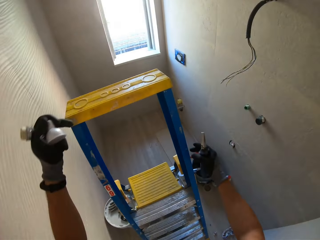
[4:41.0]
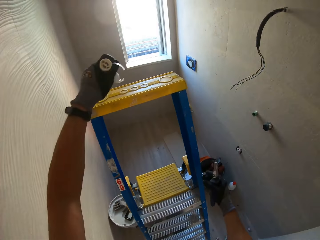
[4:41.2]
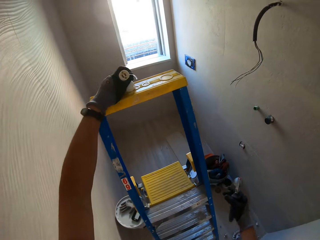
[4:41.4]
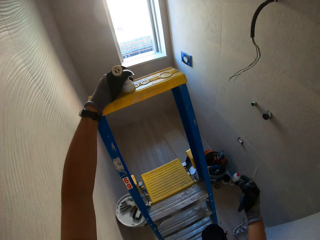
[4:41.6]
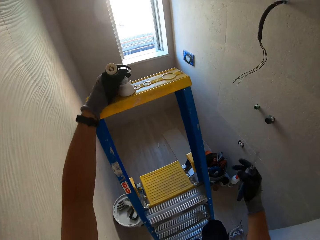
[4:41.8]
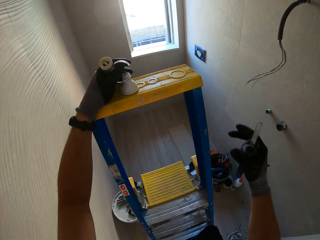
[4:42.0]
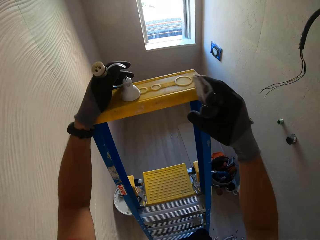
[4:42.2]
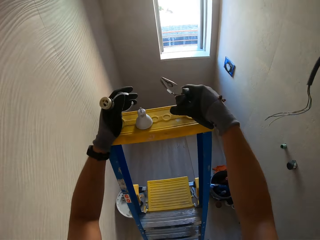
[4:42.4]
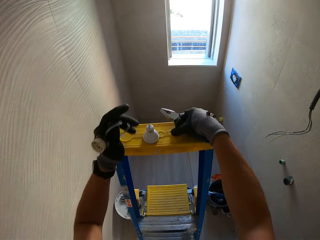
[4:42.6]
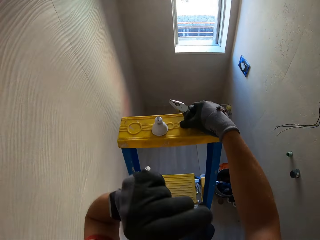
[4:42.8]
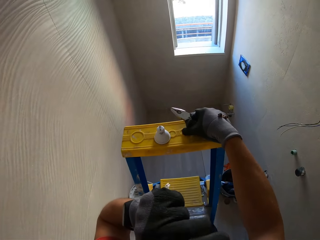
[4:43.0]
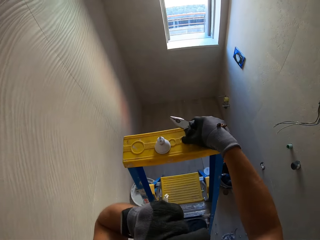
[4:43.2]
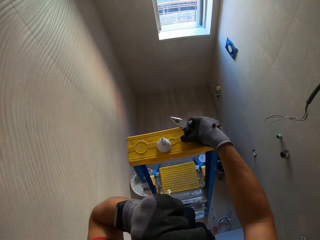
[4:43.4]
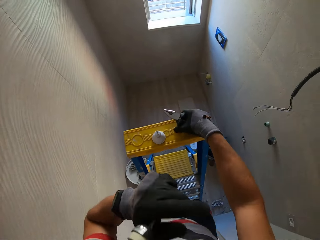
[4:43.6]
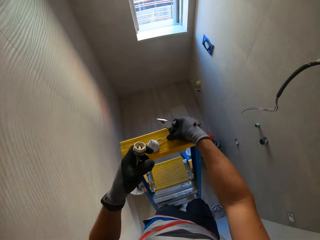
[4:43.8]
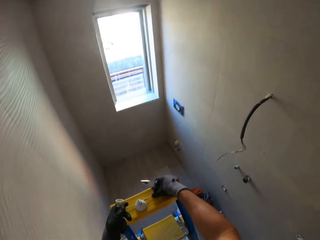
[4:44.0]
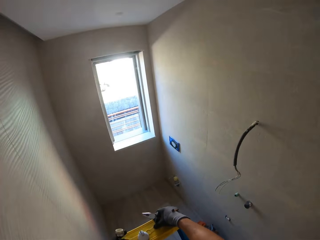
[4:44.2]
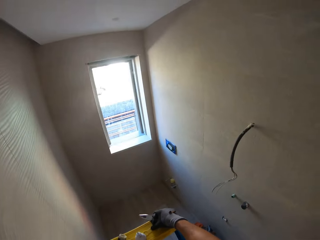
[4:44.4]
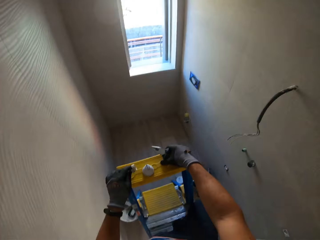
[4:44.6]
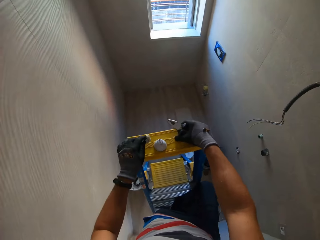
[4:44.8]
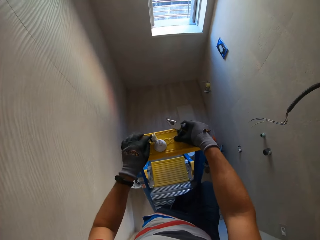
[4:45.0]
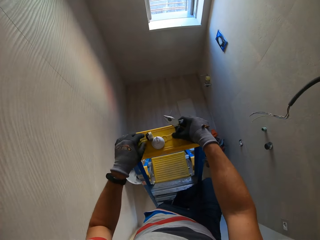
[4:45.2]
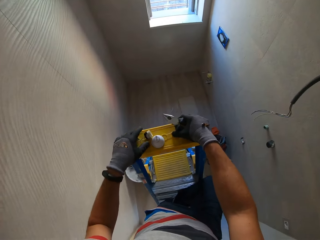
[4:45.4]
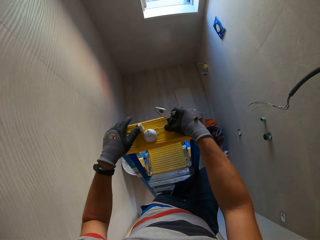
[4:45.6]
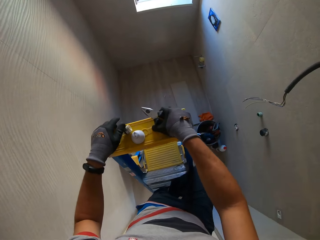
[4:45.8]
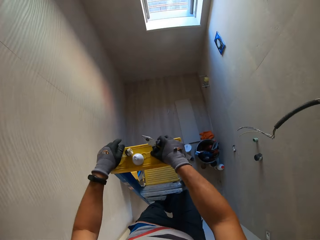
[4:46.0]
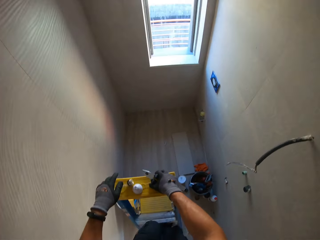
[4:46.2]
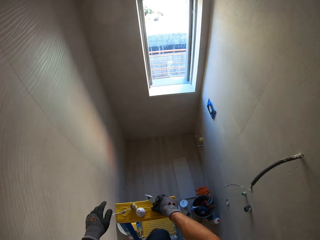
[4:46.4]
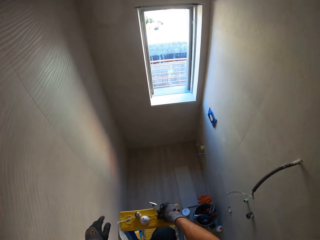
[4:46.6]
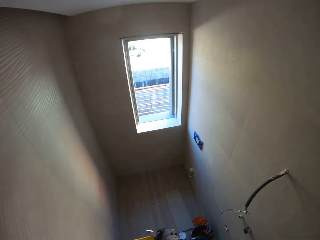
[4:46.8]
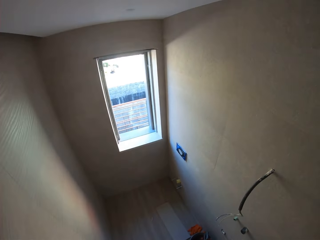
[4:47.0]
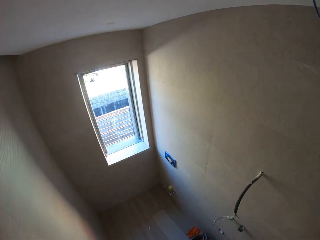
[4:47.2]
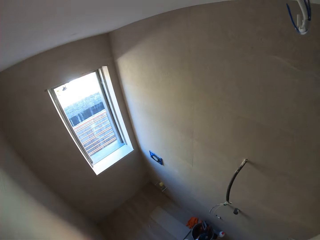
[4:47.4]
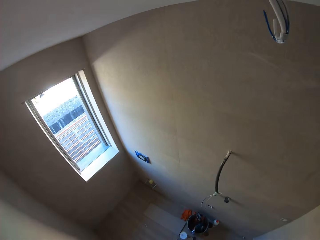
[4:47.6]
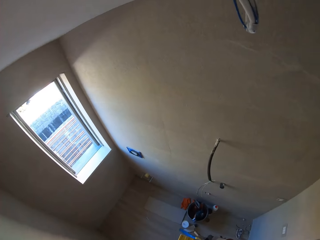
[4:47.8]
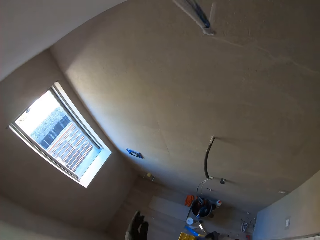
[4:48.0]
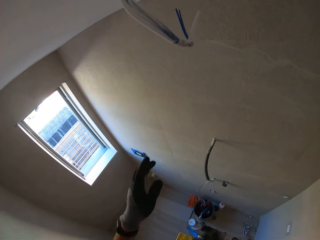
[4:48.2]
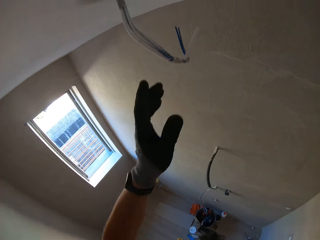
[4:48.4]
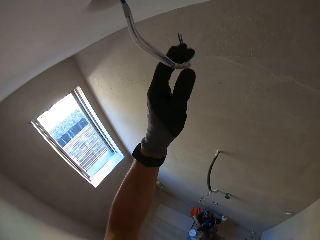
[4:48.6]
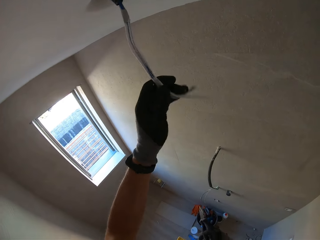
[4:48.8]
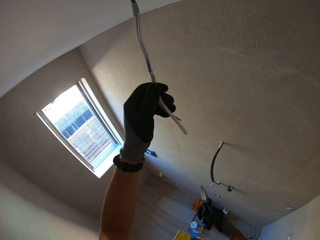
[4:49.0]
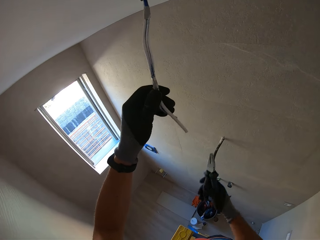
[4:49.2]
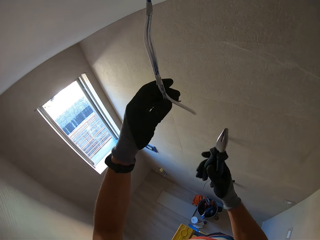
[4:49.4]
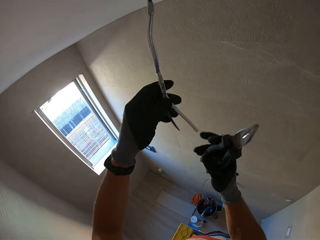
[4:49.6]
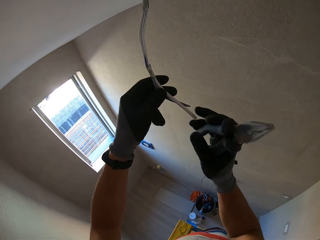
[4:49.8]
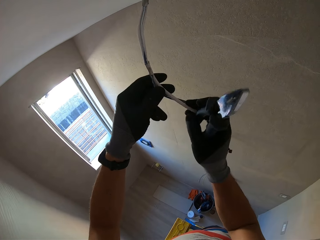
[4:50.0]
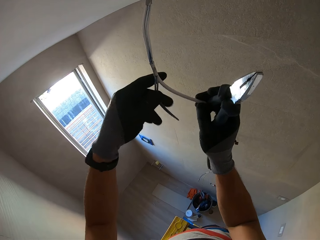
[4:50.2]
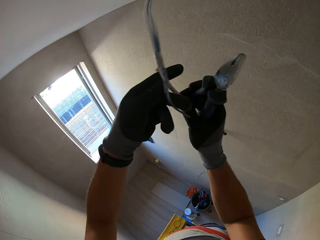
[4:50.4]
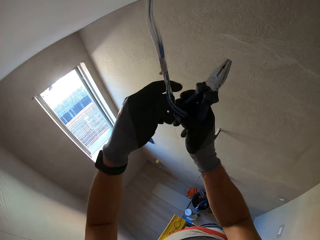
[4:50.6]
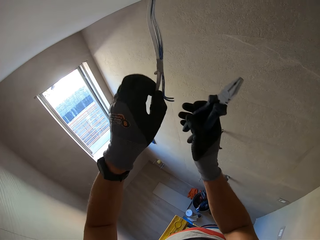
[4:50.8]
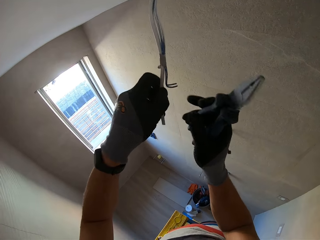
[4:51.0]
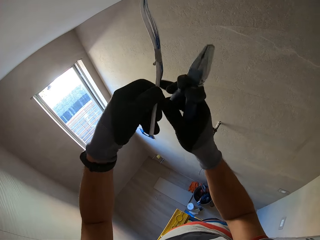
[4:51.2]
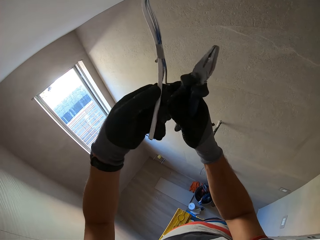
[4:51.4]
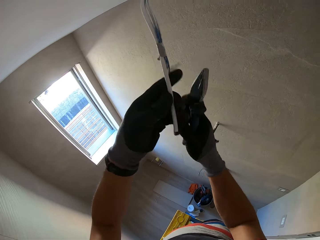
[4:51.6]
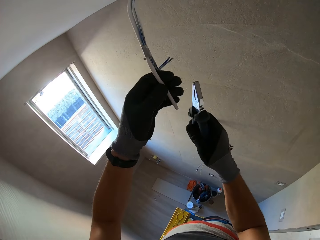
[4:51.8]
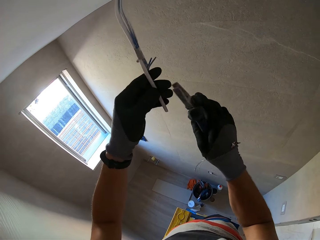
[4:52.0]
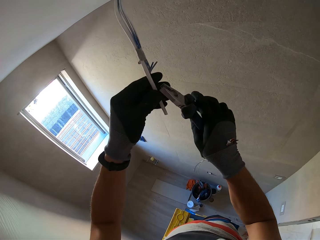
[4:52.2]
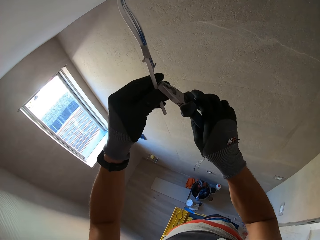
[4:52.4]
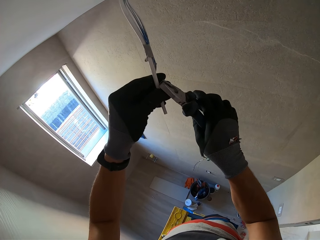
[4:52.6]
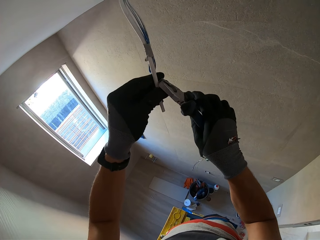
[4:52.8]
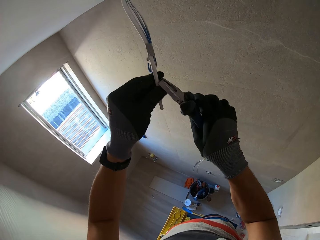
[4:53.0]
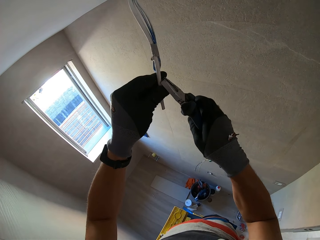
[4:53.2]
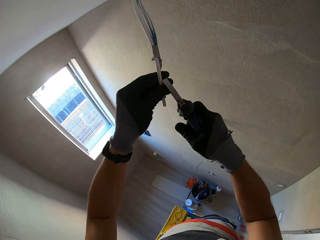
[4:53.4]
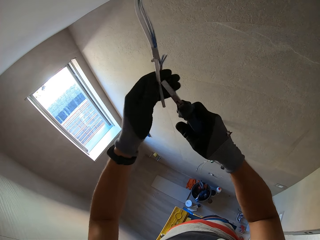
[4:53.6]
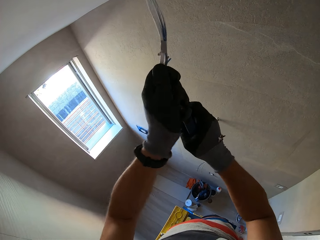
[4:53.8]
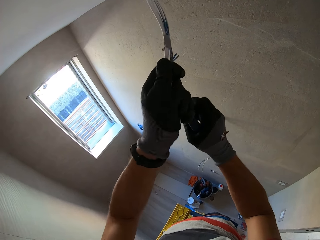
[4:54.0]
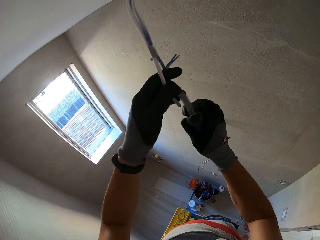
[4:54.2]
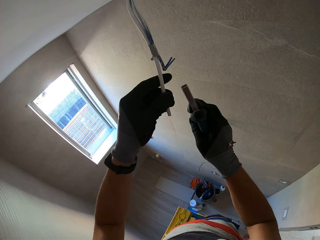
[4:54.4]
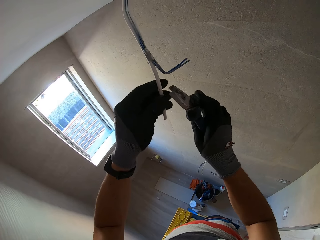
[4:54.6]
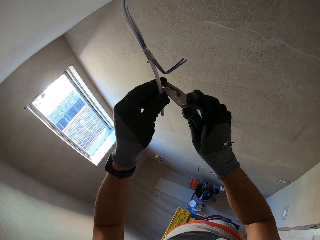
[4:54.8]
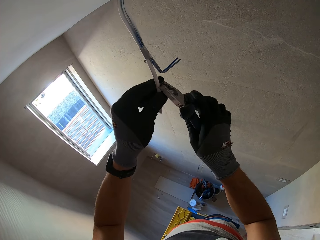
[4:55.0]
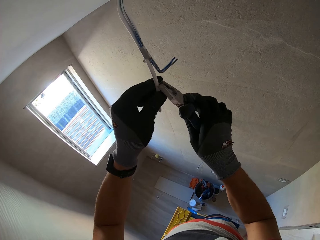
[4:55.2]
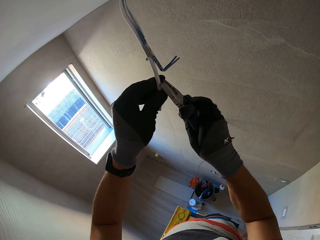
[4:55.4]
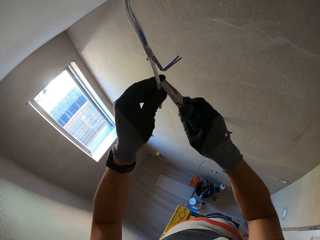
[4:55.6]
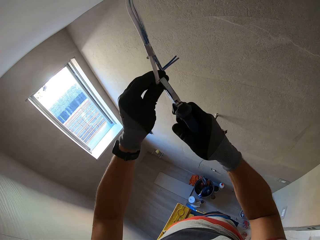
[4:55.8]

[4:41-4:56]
The camera wearer puts the bulb on the ladder top. They drop the bulb holder. They put the holder on the ladder top. They look around. They touch the wire. They examine the wire. They peel a wire using pliers. They cut the wire.

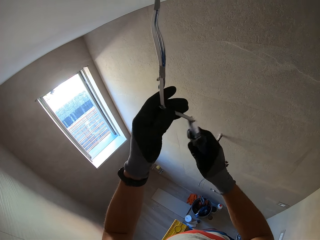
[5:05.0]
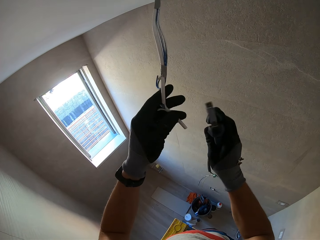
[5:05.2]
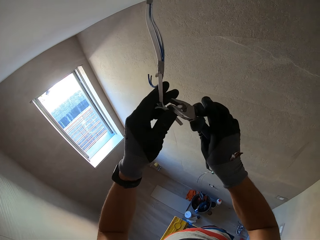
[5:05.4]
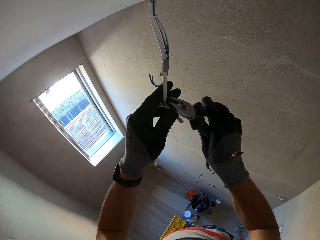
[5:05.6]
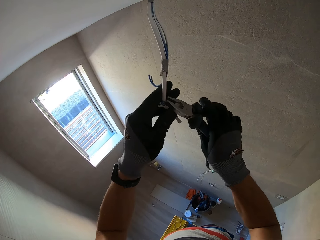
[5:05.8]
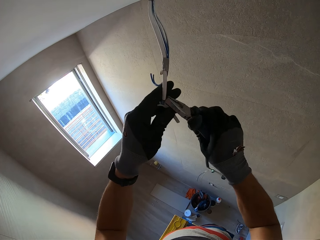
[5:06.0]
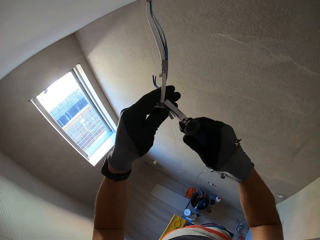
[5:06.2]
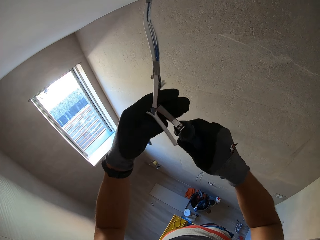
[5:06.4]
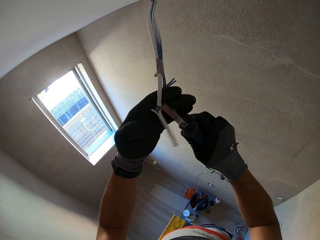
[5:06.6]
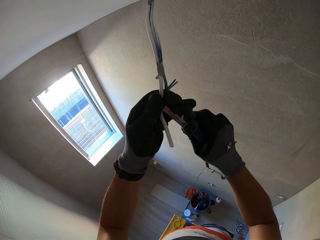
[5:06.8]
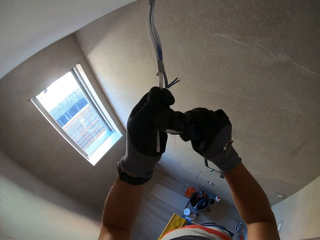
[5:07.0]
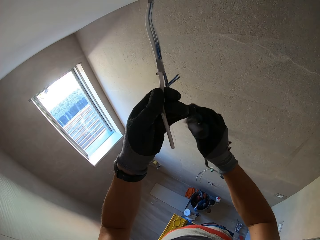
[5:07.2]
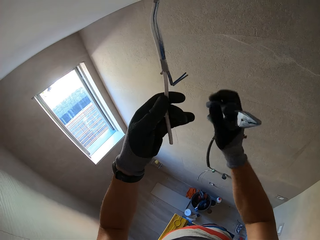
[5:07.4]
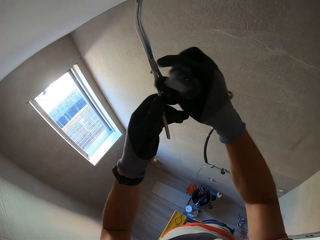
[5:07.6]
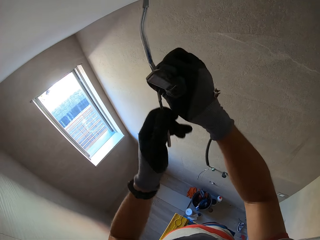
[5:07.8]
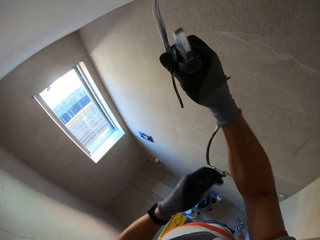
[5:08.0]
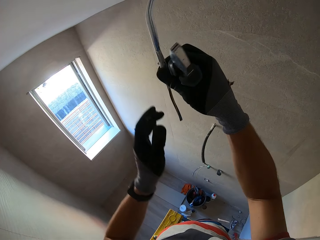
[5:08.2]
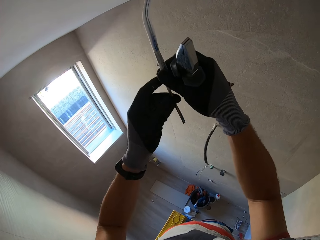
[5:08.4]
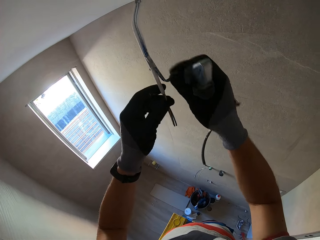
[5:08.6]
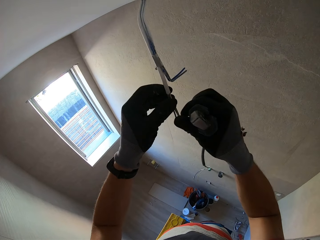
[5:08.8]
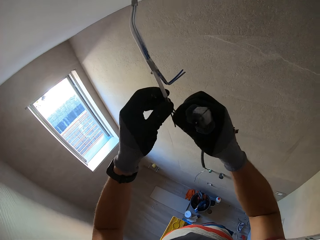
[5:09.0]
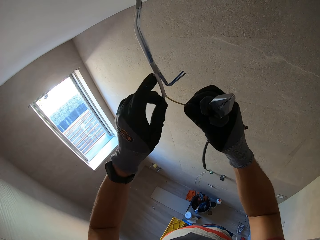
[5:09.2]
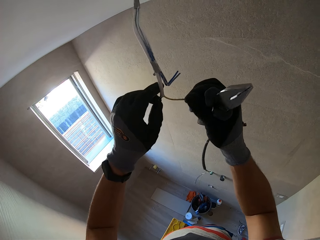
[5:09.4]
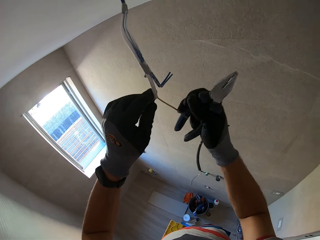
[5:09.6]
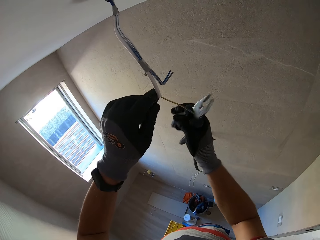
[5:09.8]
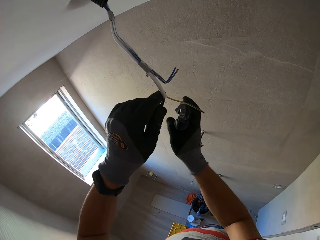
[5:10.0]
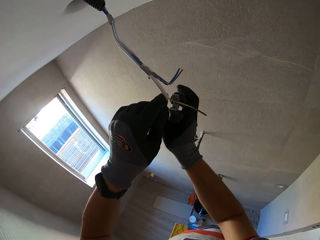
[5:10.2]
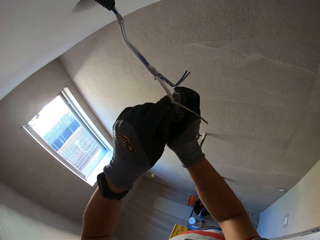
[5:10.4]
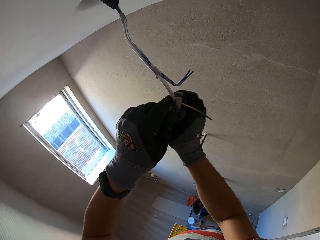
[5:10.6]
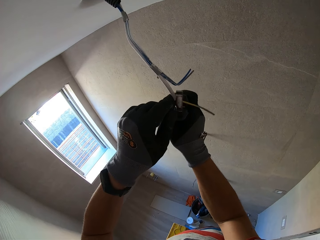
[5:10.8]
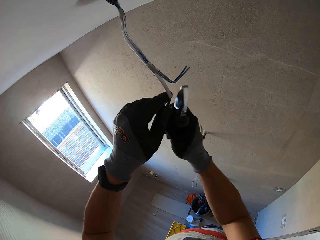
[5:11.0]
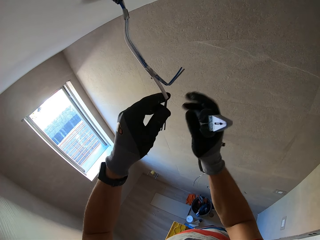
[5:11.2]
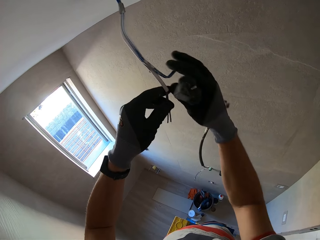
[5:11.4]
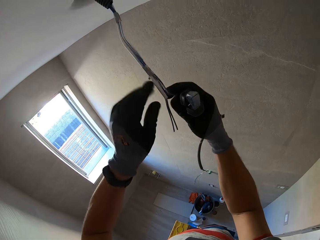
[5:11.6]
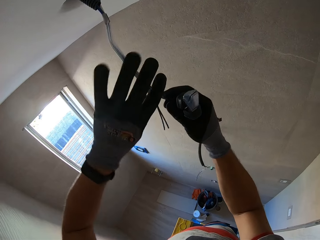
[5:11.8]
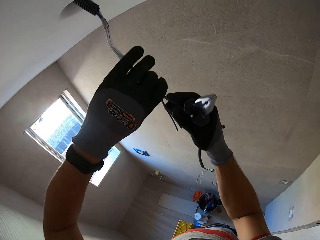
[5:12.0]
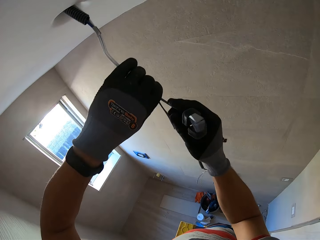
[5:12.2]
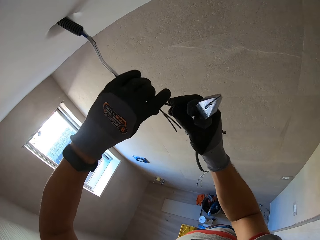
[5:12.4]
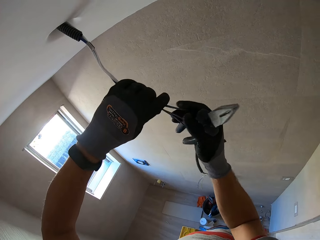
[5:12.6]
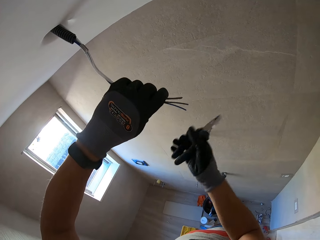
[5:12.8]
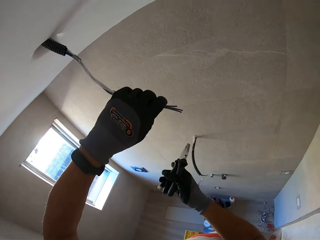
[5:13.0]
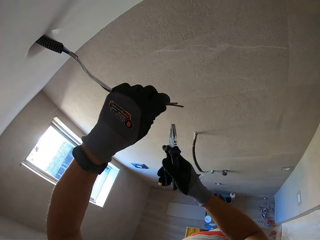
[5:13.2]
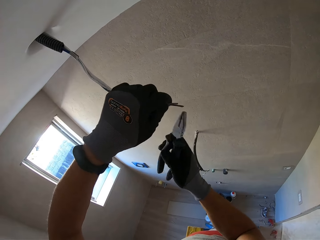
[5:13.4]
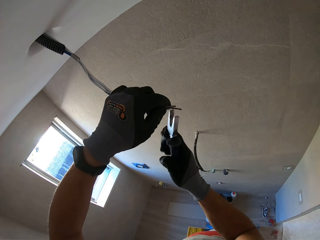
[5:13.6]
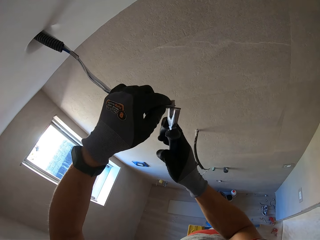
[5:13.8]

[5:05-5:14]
The camera wearer removes the top part. They examine the wires. They cut the wire. They touch the wires.
